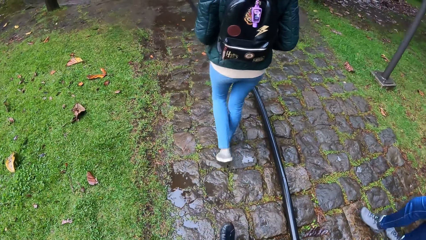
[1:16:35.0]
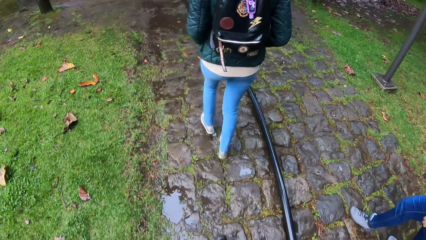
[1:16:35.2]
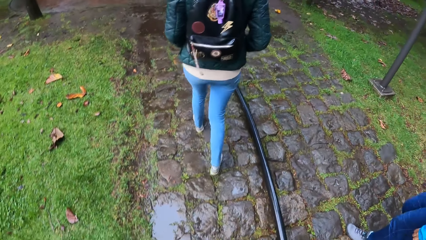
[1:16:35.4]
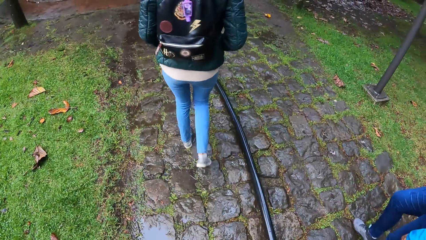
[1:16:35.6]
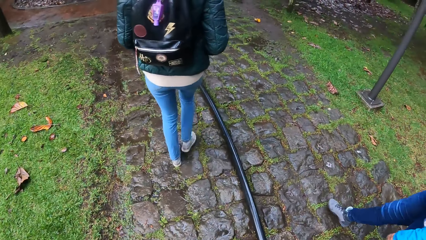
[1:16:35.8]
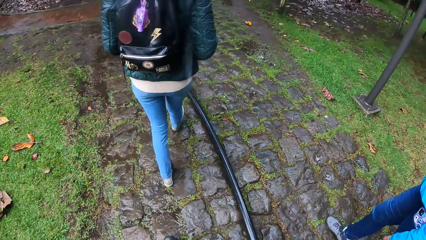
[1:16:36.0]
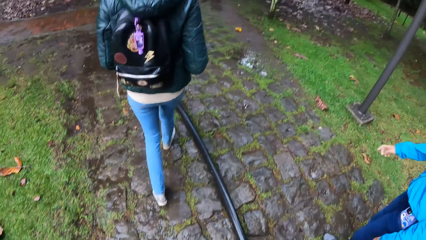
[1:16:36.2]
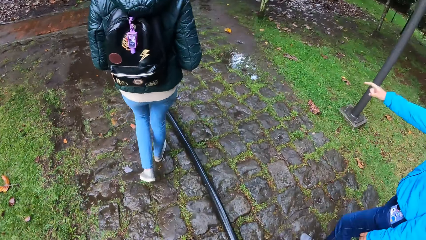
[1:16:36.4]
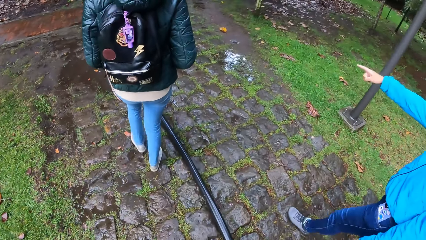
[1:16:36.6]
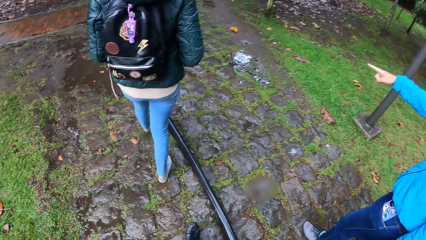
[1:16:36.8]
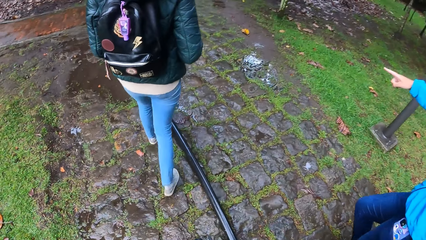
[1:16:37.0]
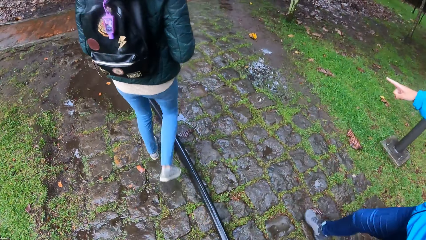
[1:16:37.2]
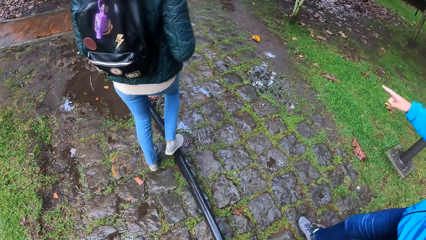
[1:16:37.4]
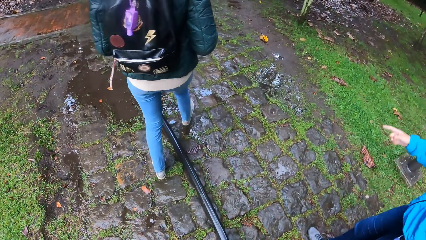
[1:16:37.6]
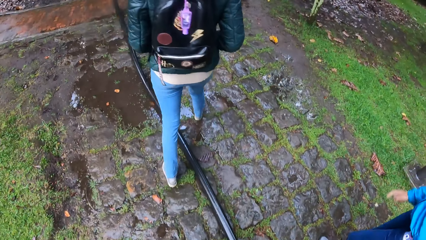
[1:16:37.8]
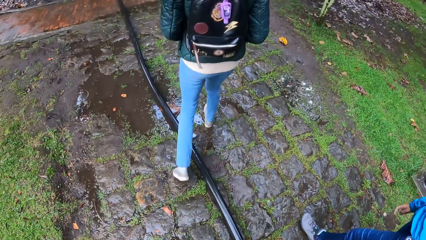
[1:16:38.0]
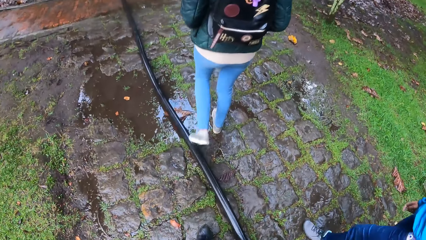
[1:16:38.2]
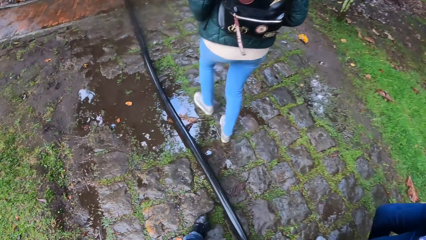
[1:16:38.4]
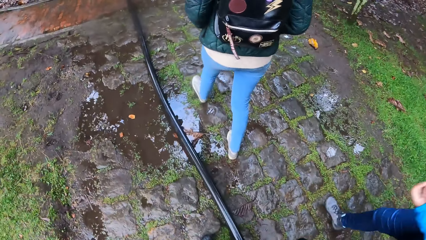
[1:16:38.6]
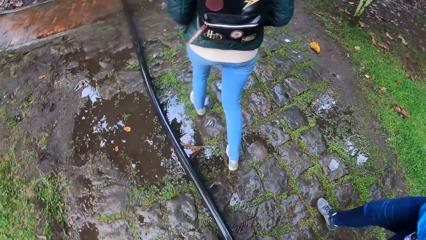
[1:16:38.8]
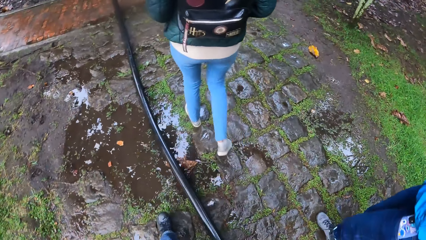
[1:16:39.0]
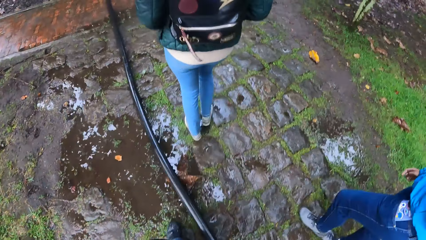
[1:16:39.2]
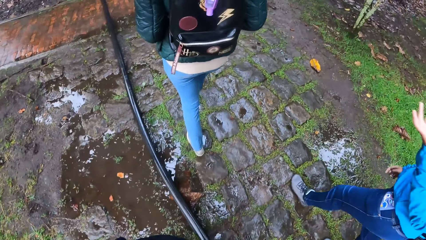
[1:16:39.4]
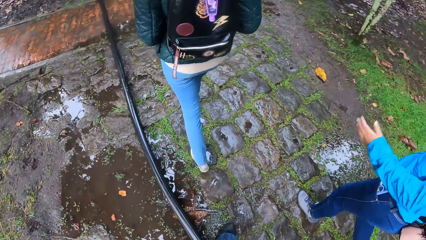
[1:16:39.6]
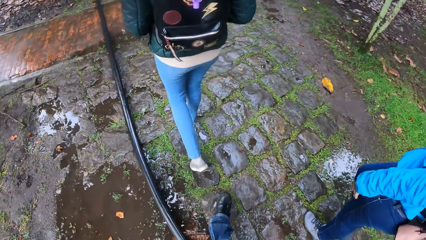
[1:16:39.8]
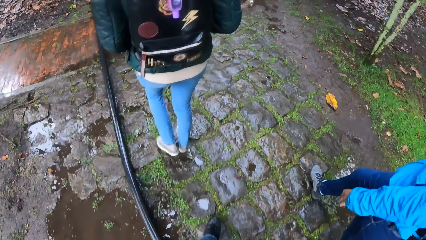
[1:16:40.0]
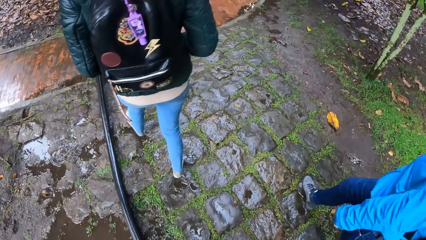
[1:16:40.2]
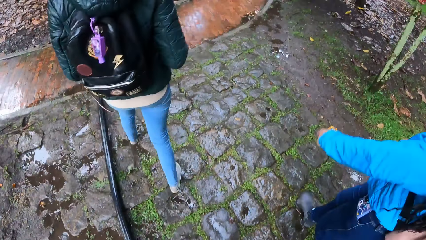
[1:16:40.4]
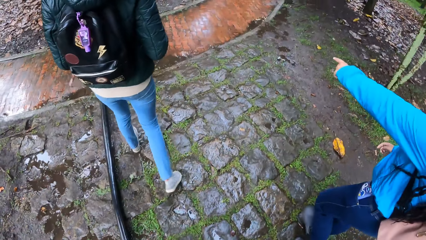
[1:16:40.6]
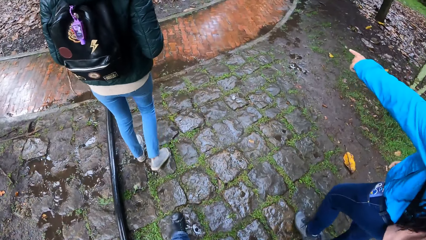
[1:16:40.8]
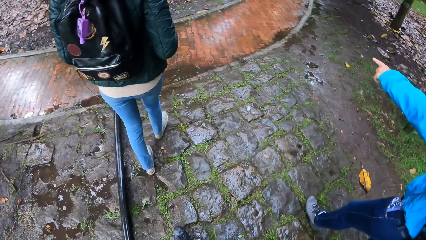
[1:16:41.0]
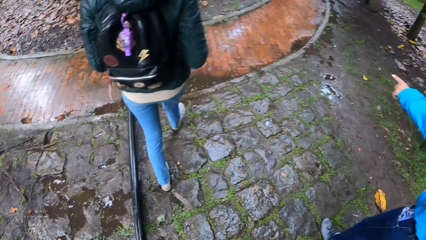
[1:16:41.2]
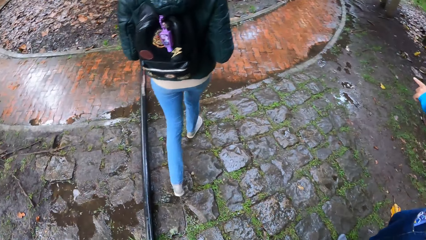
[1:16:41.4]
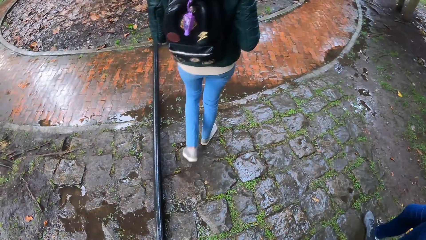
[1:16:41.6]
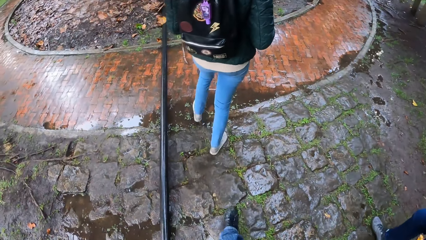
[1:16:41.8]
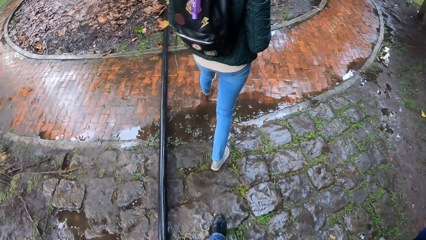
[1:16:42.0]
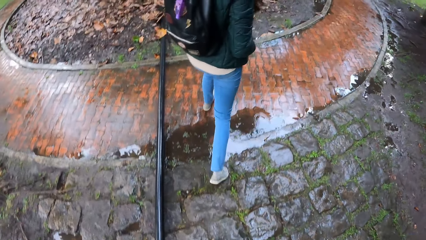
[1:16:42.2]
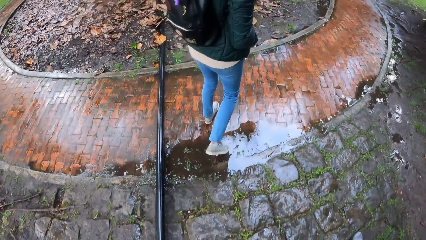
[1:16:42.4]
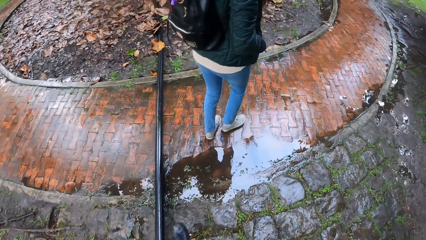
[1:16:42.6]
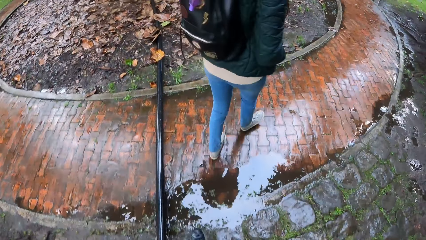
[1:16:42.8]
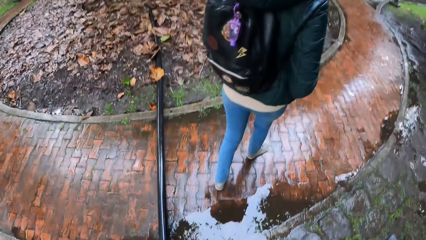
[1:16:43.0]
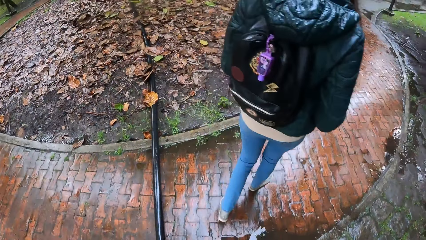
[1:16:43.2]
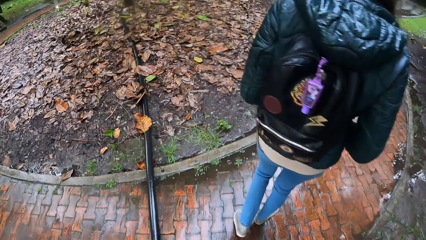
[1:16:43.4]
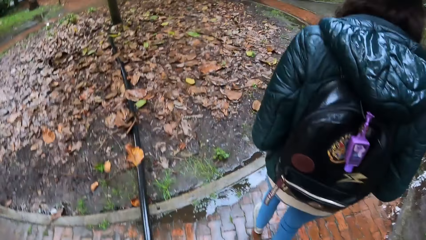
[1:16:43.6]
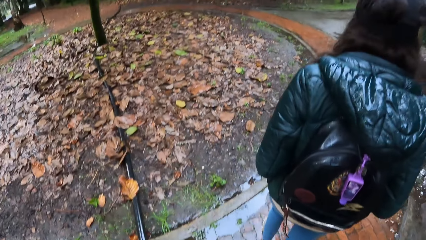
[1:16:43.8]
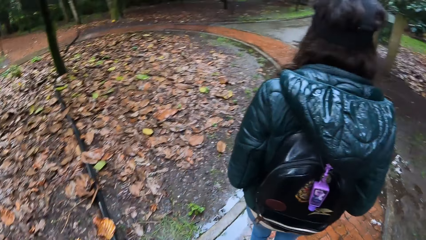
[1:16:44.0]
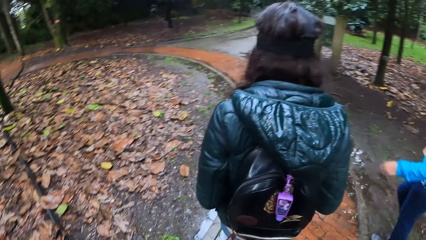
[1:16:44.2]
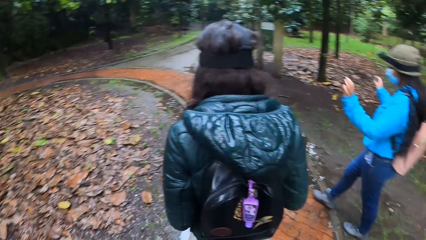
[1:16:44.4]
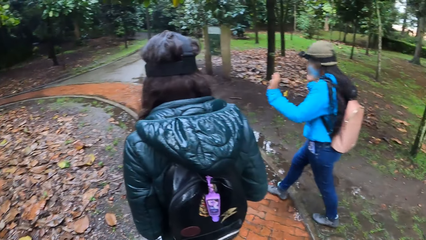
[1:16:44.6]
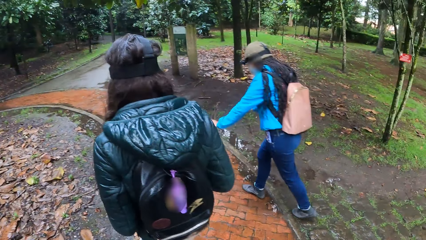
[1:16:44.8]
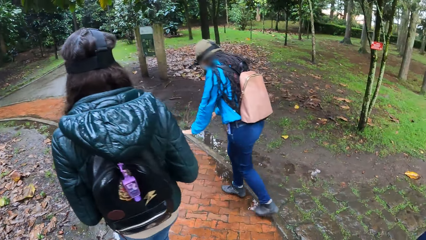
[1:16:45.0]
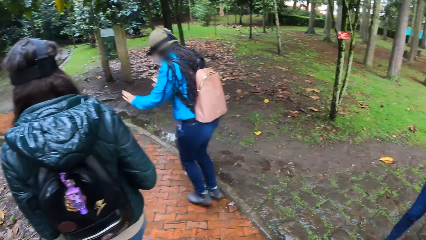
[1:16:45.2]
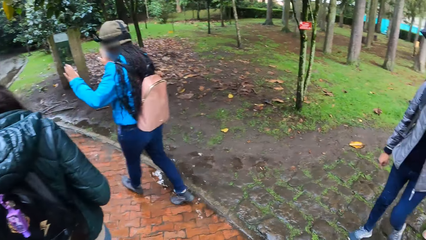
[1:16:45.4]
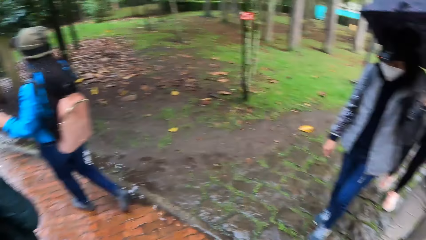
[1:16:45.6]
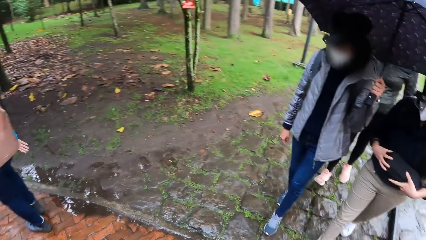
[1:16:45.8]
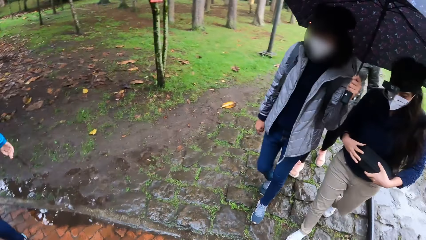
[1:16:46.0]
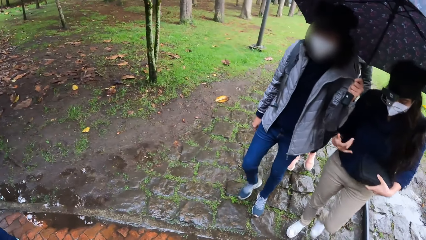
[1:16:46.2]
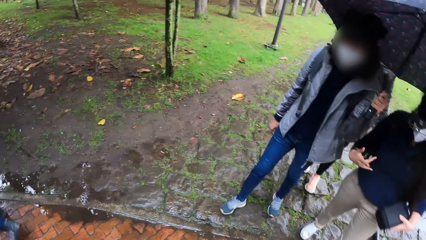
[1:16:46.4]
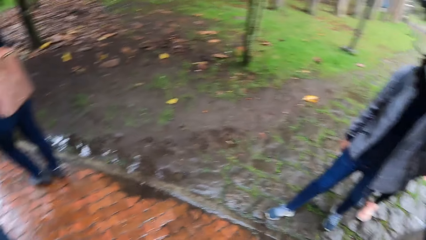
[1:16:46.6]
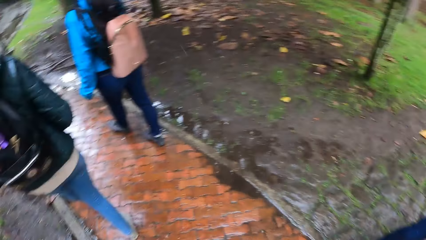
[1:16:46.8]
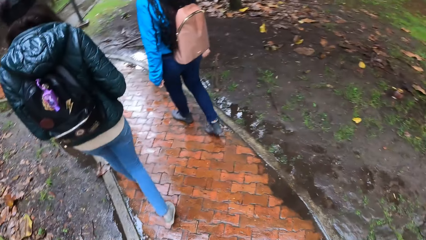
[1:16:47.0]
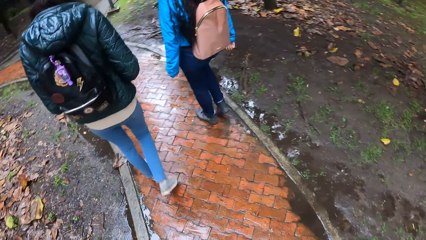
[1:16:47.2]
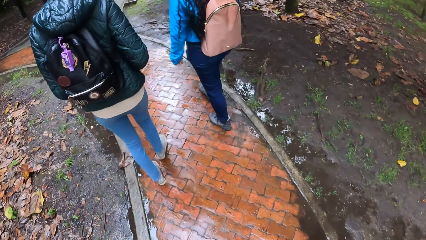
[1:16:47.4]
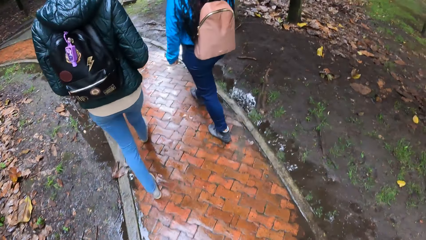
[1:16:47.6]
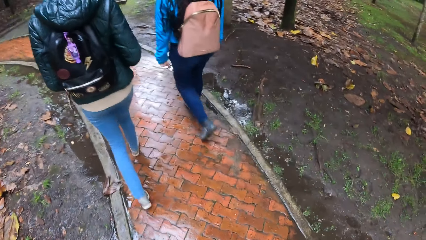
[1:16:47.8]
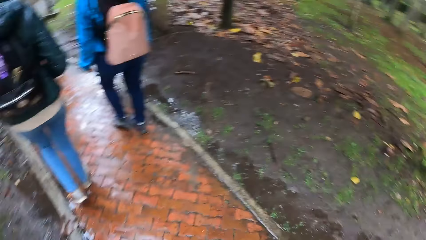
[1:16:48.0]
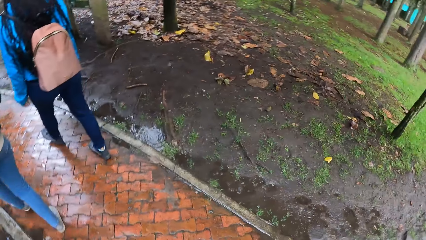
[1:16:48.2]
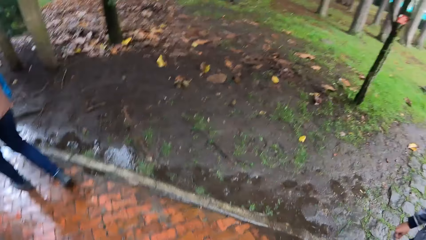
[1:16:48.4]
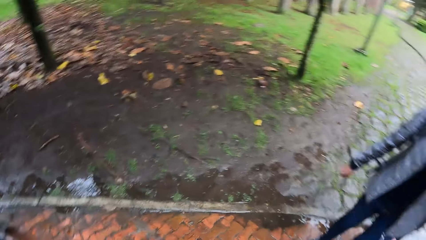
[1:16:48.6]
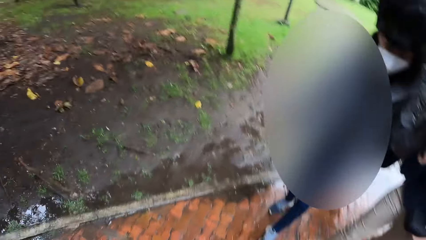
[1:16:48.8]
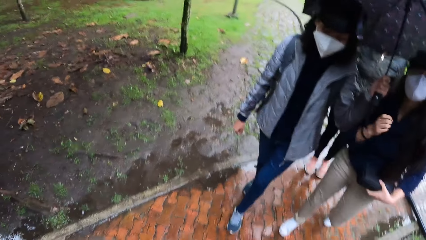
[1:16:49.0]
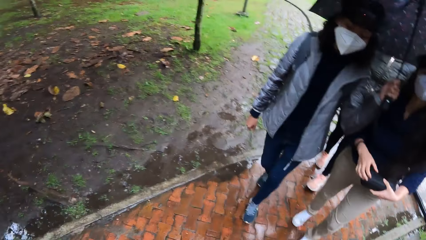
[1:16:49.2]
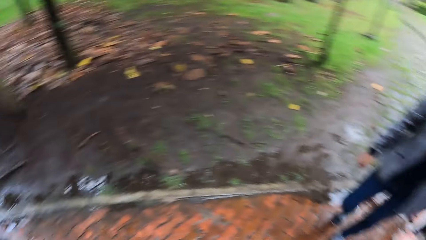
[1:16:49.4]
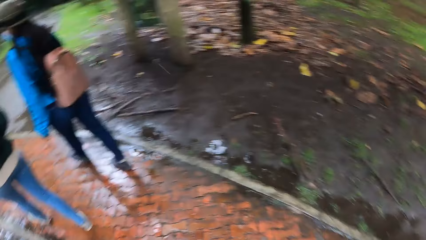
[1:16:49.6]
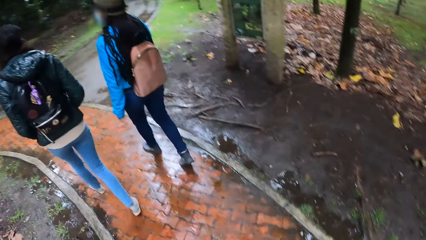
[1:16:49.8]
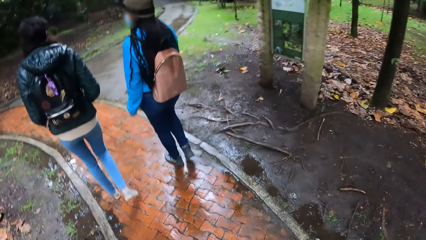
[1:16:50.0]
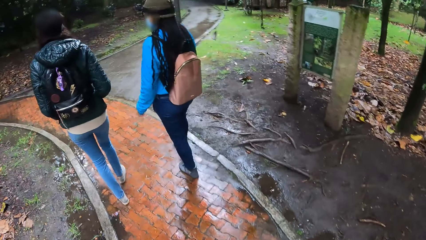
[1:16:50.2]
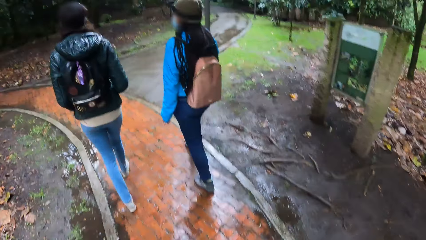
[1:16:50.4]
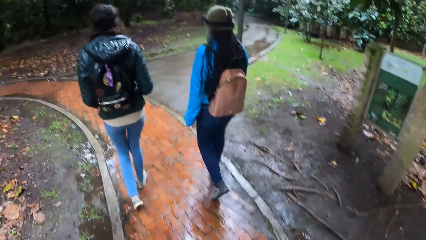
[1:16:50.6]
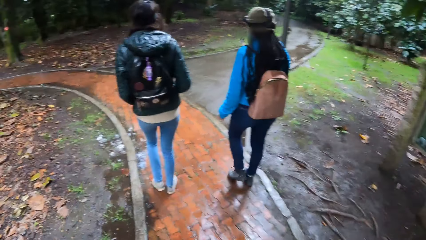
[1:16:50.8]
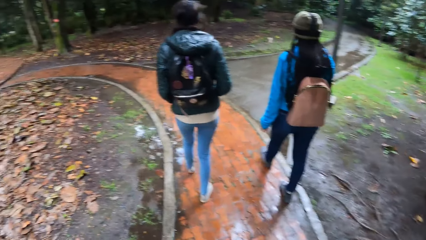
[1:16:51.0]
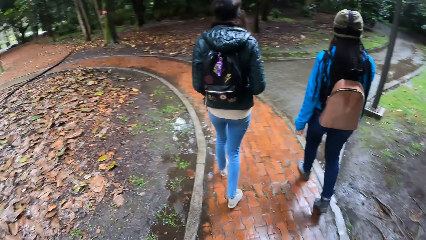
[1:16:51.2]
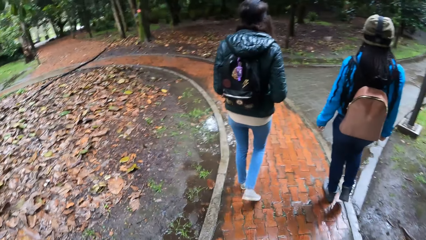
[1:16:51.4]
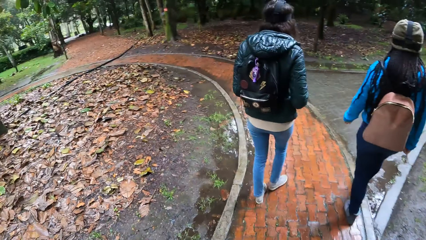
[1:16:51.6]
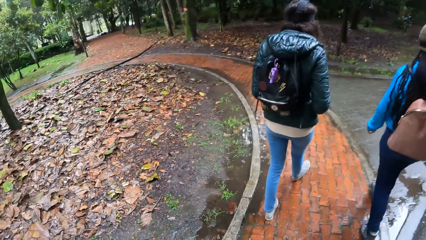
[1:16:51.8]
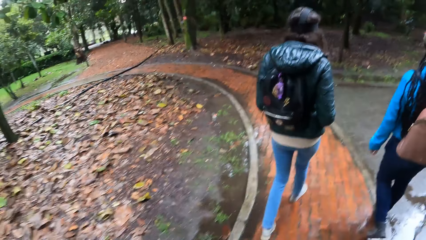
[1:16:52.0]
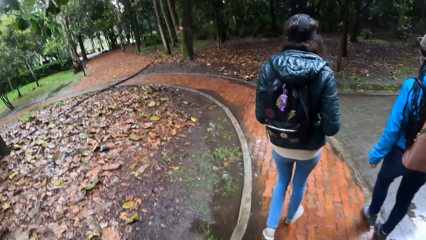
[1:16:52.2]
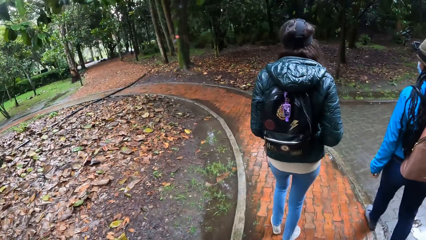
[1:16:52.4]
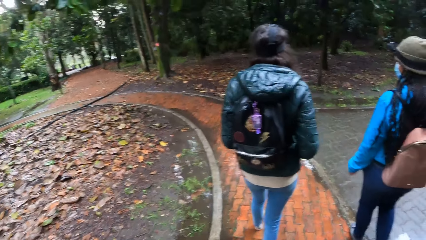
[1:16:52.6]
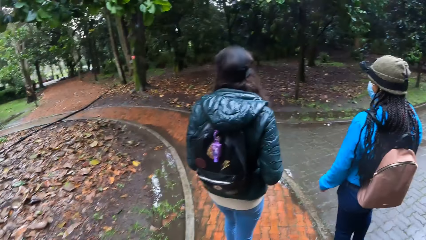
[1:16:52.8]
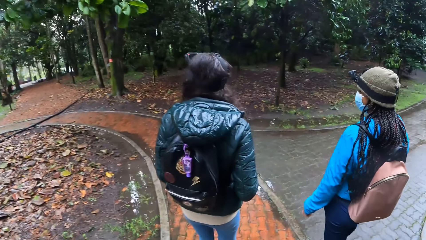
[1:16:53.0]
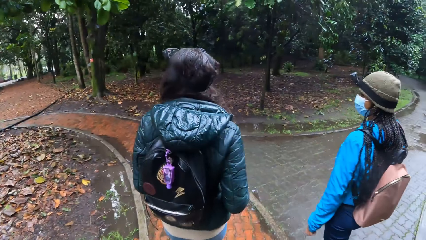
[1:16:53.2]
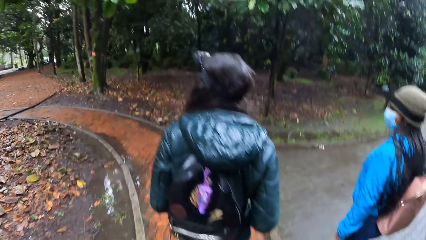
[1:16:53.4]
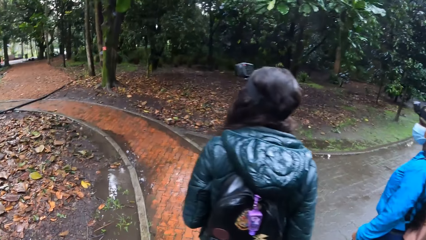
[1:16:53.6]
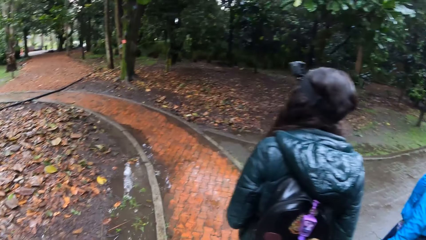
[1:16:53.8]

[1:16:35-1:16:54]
The woman points at the walkway with her right hand. She drops her hand. She points at the walkway with her left hand. She gestures and converses on their way on the footpath. The camera wearer looks around.
